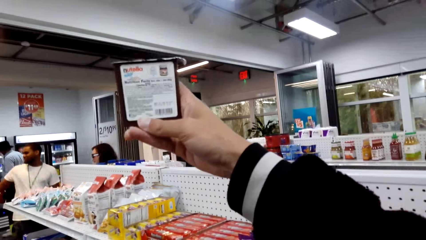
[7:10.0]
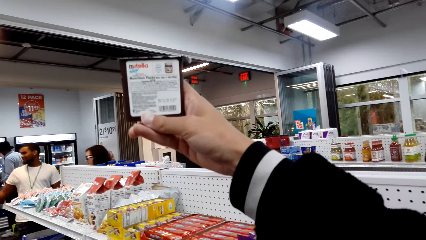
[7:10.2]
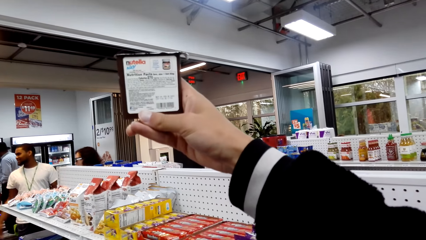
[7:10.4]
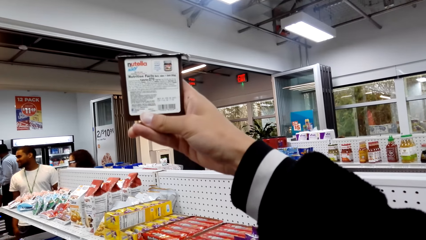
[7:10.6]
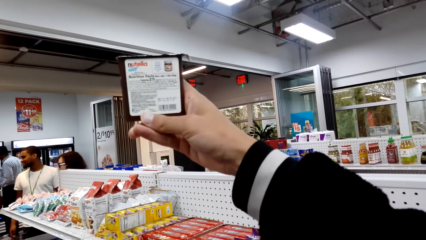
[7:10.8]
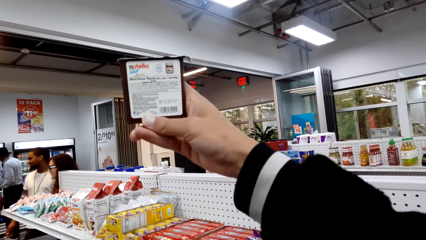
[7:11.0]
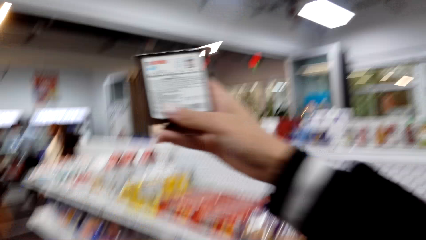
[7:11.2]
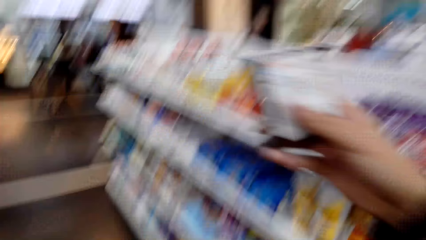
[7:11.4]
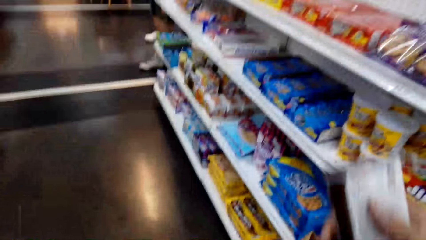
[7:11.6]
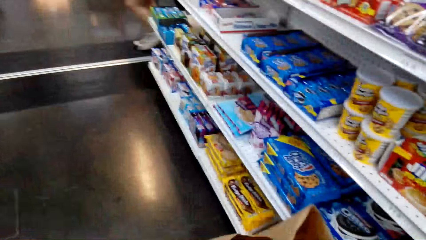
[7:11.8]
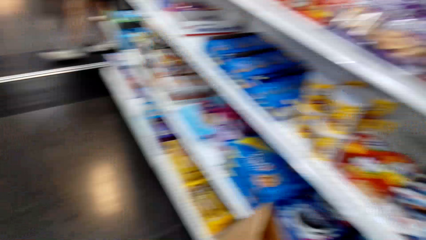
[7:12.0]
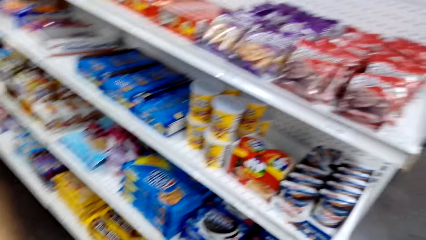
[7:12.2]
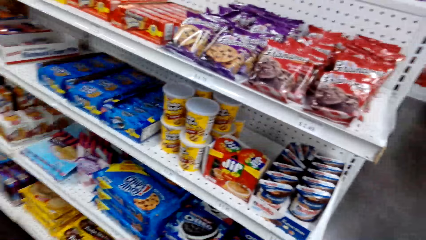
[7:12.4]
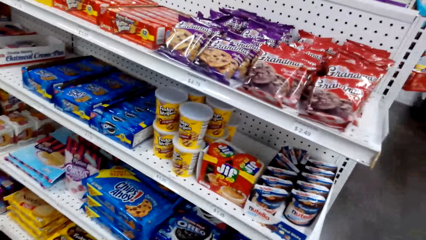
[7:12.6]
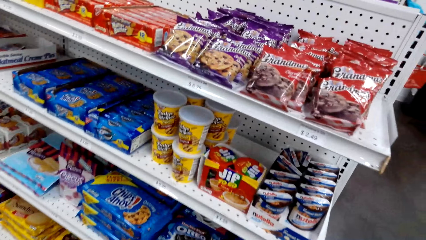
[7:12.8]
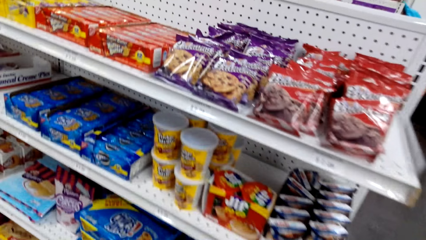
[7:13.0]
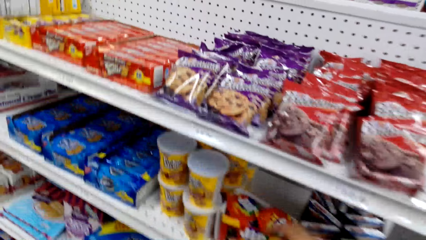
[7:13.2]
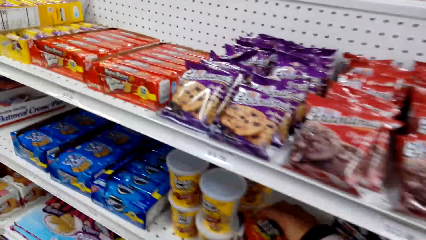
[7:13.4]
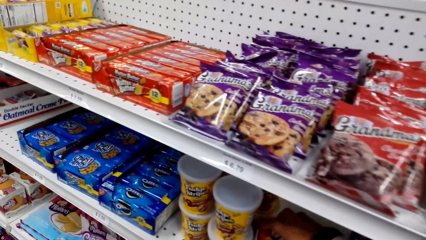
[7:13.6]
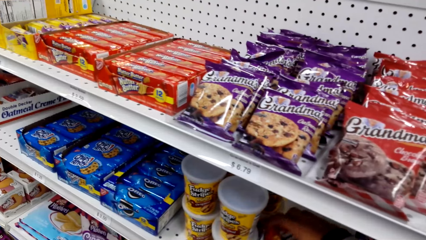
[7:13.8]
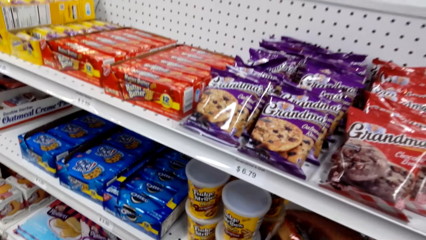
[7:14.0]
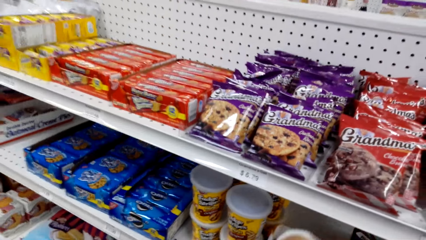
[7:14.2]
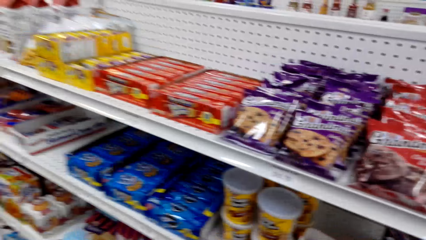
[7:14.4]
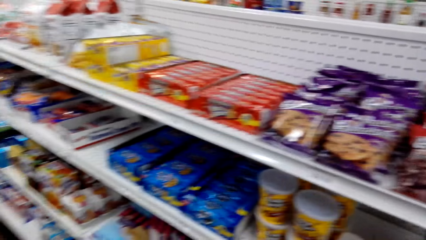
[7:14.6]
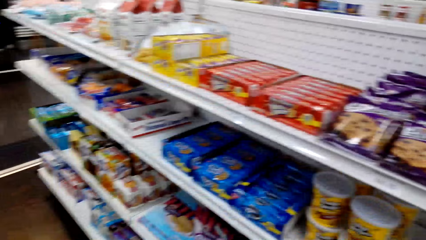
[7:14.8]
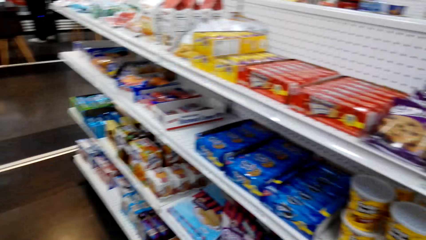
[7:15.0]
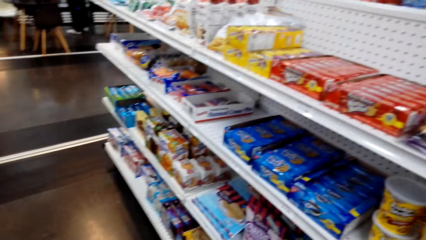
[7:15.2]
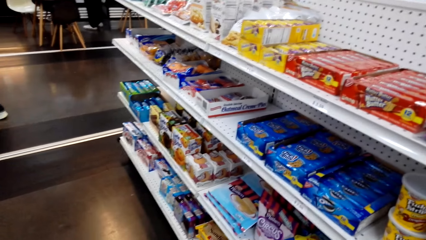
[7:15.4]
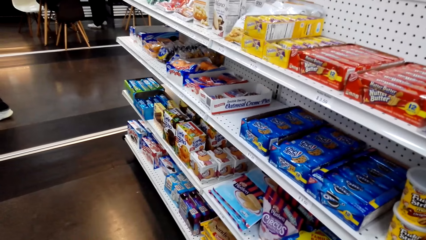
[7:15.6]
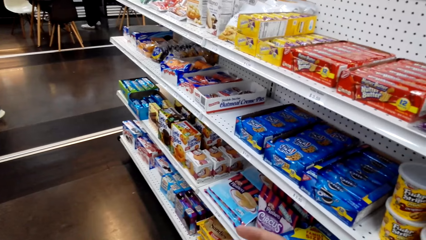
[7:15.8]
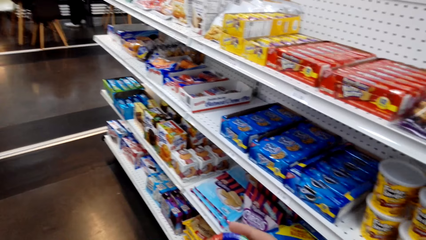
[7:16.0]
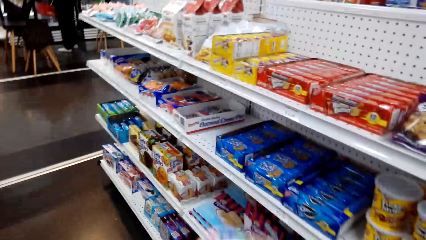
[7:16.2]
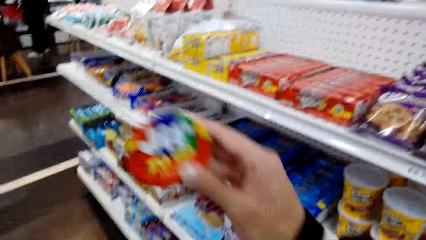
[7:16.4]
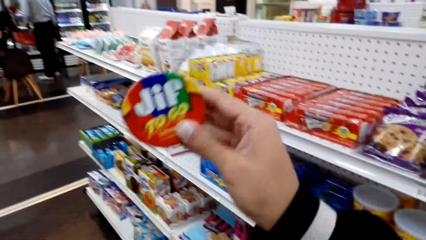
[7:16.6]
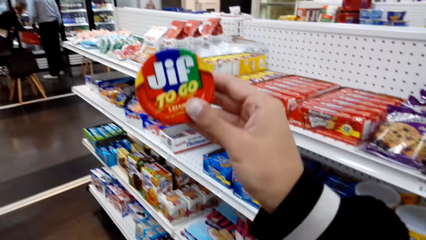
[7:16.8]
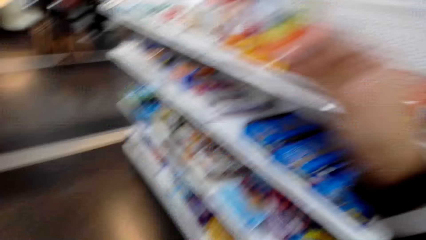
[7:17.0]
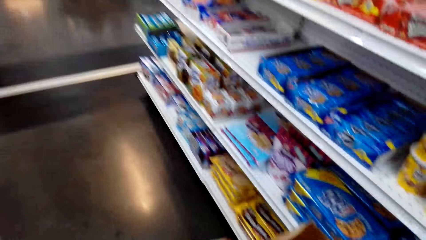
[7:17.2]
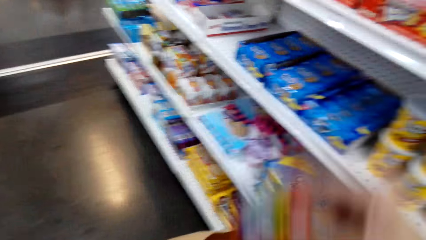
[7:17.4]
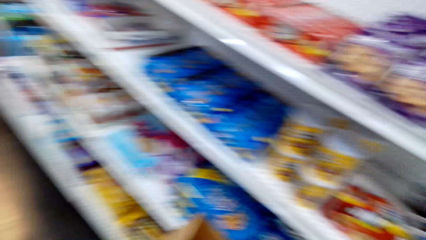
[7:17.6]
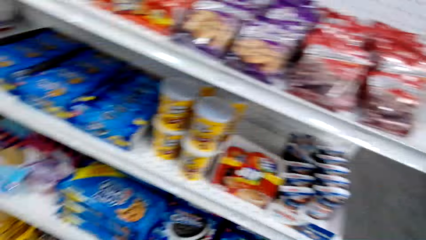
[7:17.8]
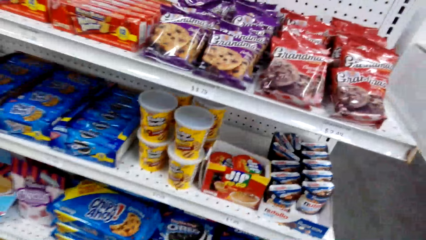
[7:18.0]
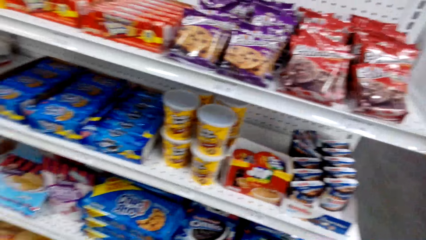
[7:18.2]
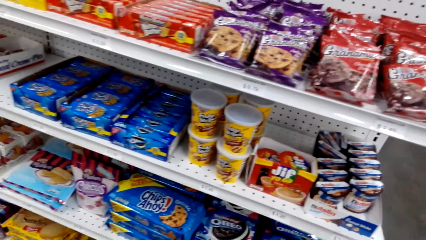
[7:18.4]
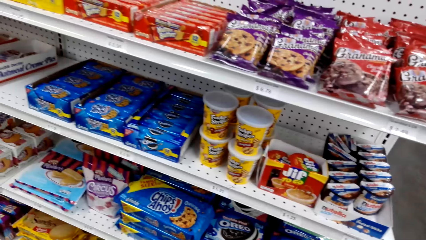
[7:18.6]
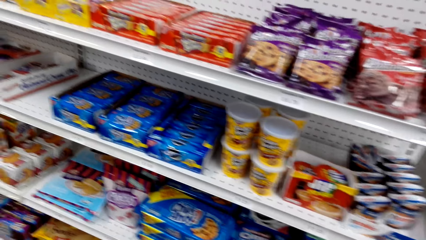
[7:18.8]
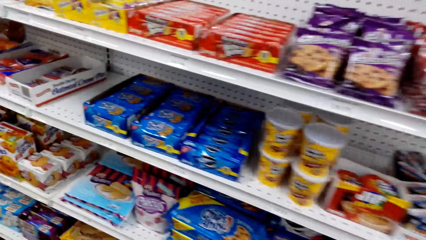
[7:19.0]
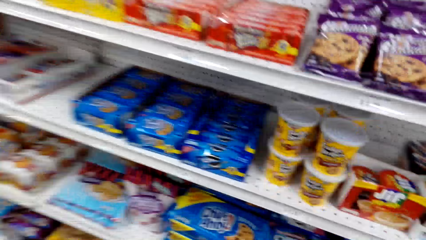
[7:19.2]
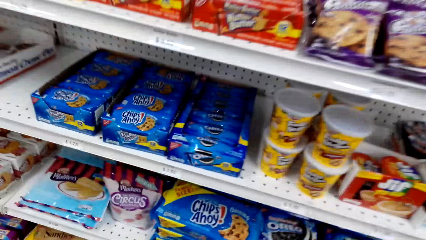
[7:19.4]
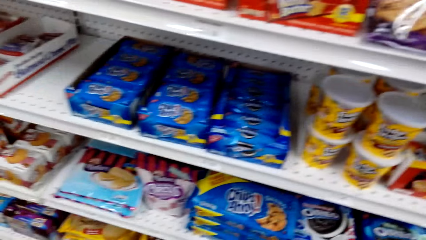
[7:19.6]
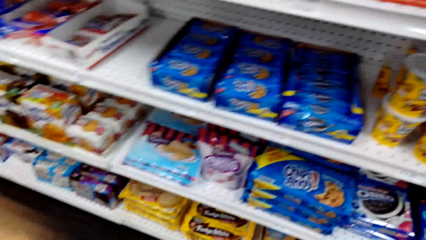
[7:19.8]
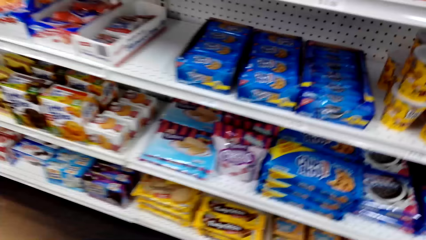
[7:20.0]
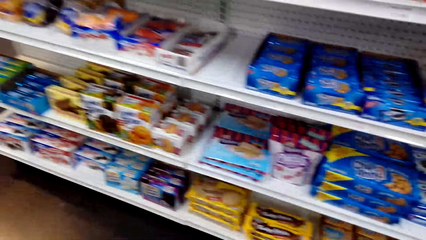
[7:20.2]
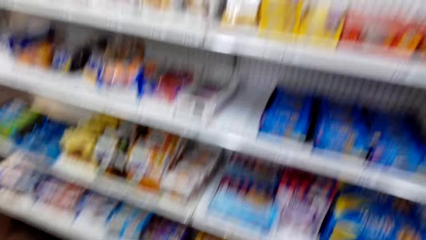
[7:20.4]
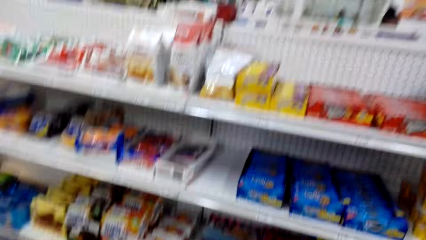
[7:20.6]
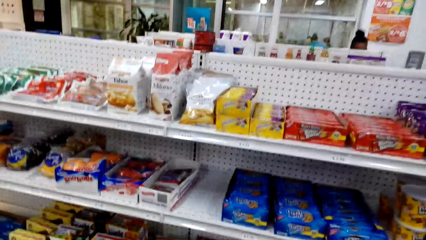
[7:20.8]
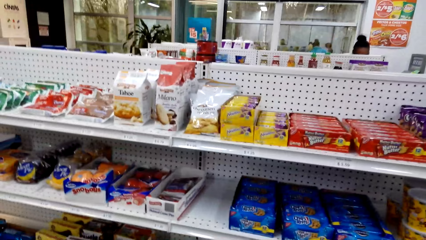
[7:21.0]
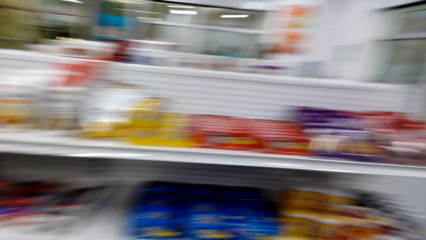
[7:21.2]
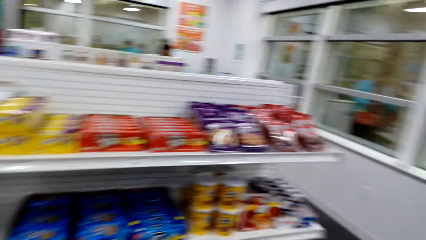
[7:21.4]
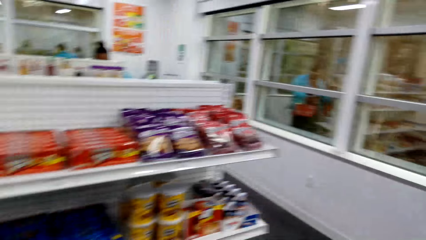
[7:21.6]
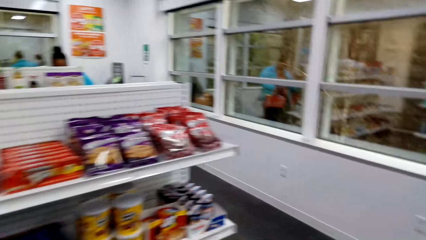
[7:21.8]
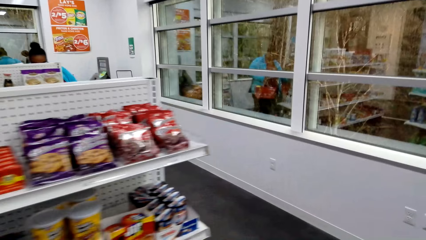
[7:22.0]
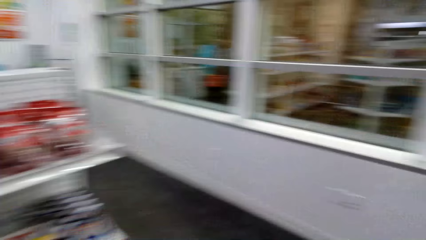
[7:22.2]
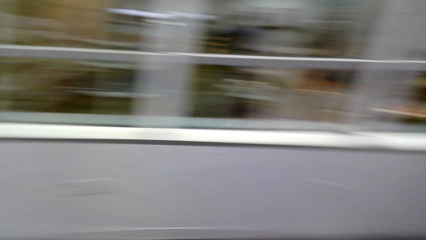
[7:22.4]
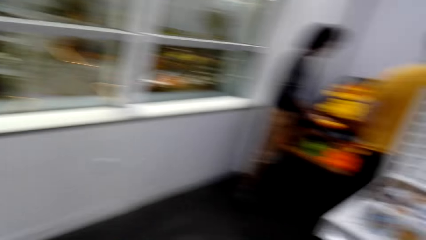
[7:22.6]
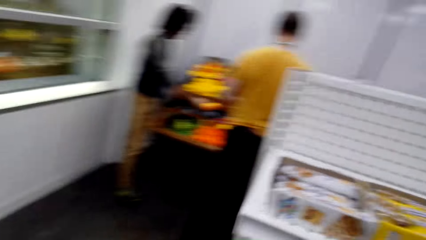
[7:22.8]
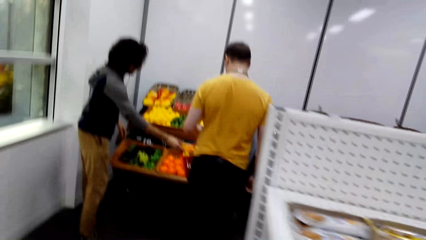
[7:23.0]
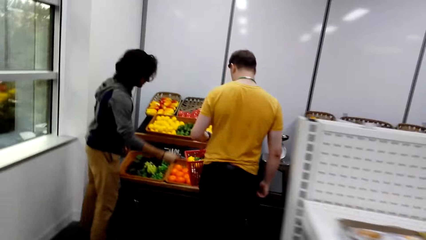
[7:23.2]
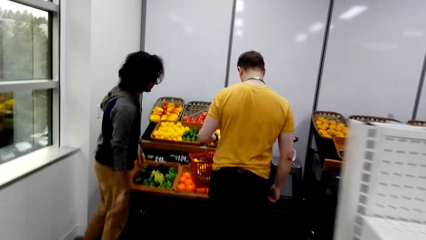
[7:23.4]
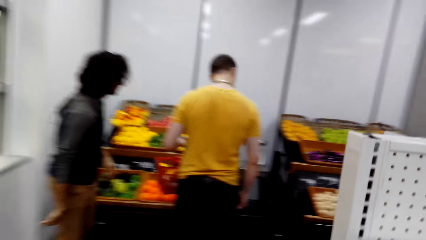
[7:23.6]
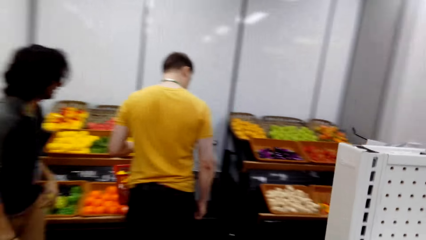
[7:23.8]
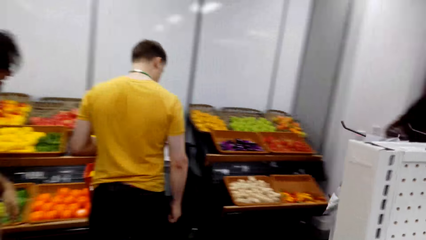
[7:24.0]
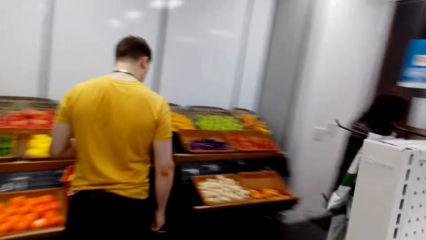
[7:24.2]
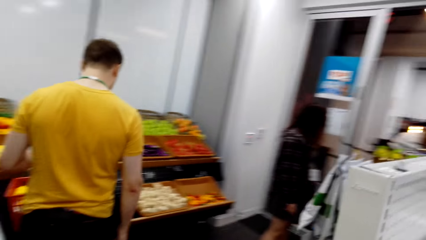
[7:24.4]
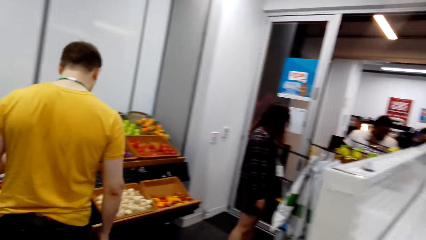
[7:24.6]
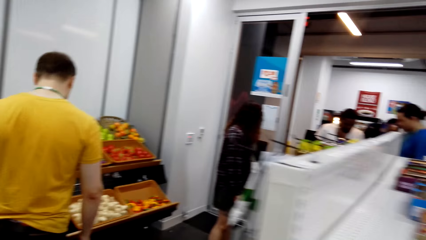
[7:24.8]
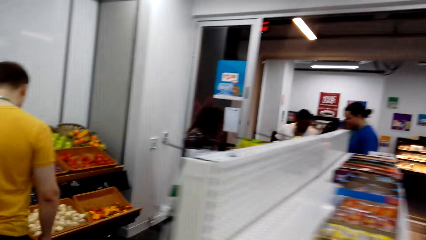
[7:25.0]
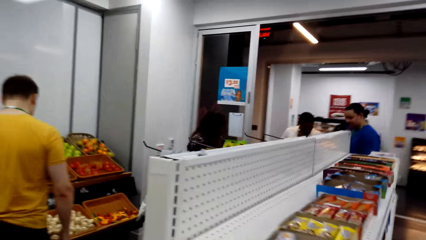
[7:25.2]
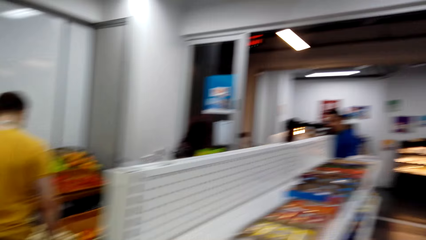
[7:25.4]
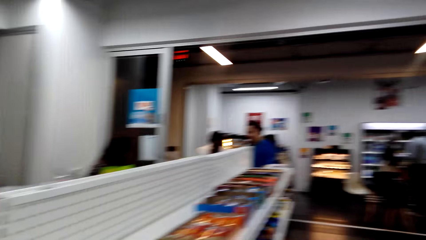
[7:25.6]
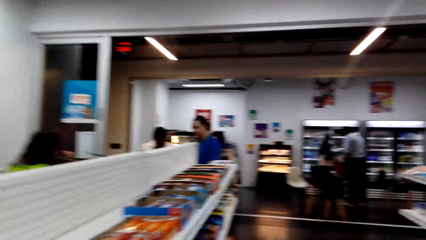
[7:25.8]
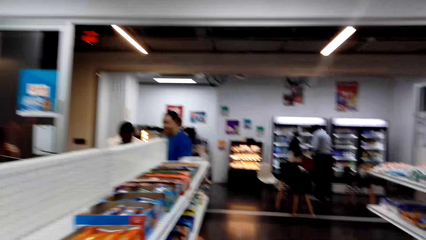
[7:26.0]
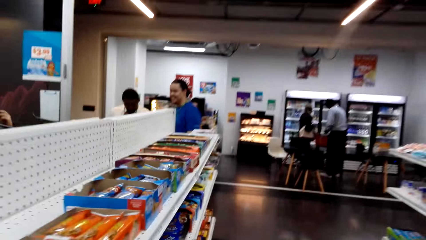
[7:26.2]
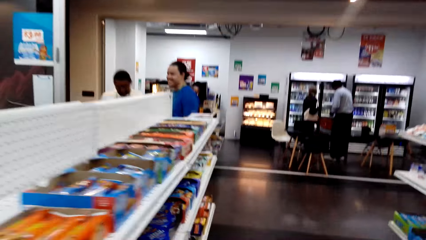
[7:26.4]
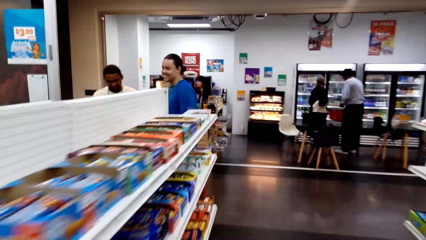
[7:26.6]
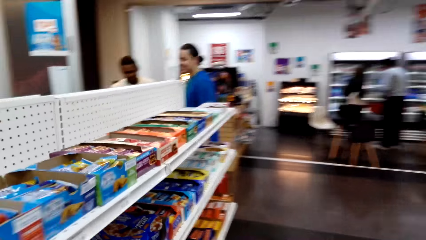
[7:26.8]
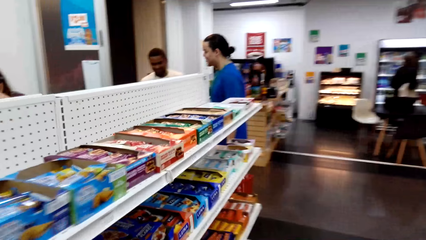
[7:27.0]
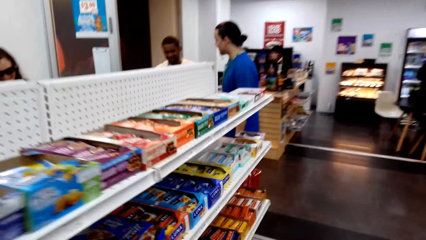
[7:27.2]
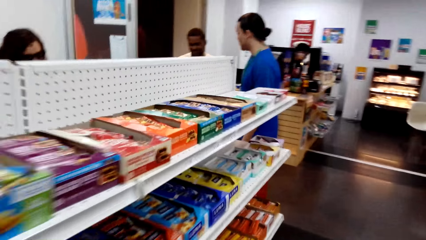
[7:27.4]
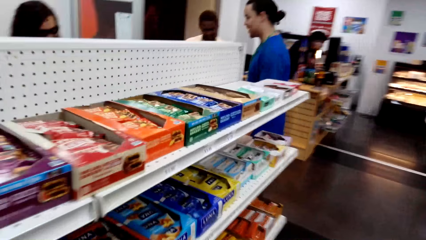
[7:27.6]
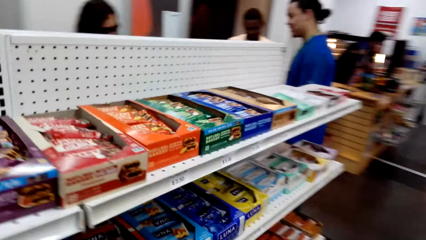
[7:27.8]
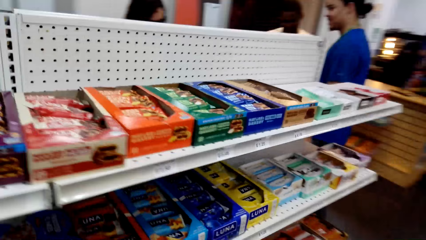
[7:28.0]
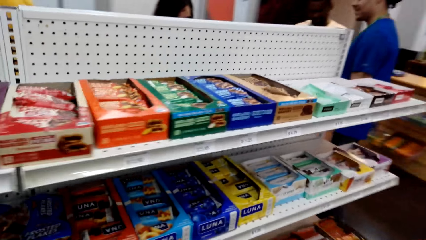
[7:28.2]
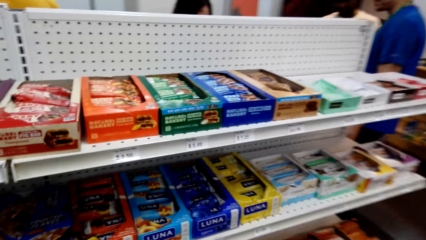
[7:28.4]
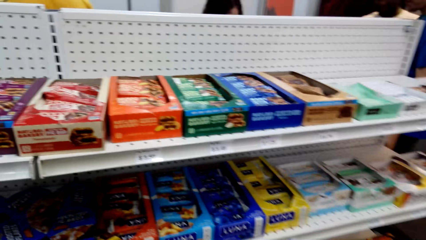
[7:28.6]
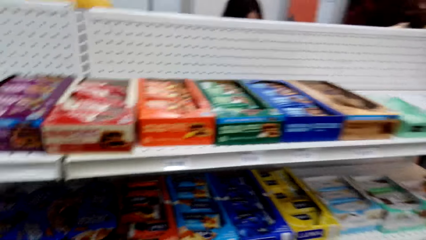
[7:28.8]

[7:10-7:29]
The camera wearer puts the Nutella can in the packet. They take the can. They look at the can. They walk around and turn around. A man looks at the vegetables. The camera wearer walks a few steps.
